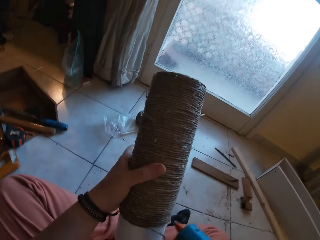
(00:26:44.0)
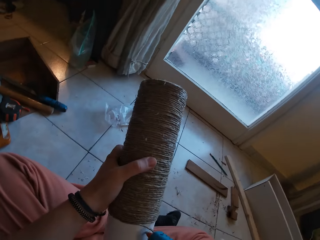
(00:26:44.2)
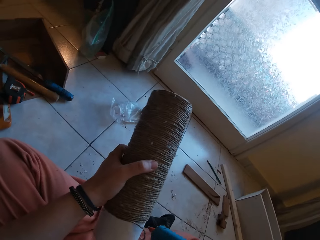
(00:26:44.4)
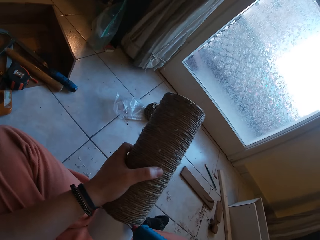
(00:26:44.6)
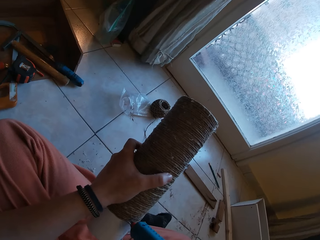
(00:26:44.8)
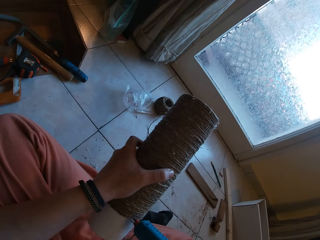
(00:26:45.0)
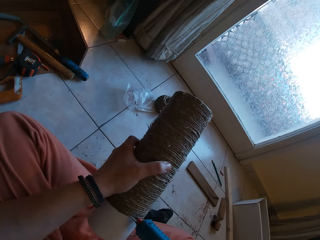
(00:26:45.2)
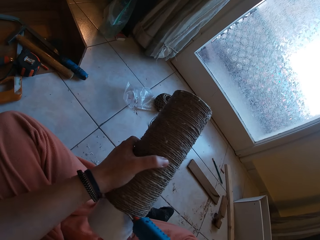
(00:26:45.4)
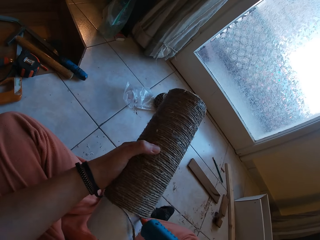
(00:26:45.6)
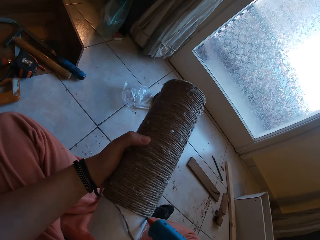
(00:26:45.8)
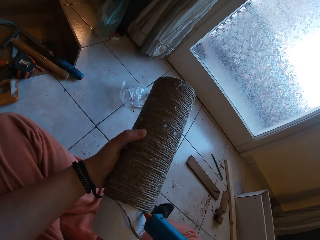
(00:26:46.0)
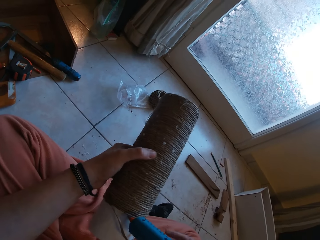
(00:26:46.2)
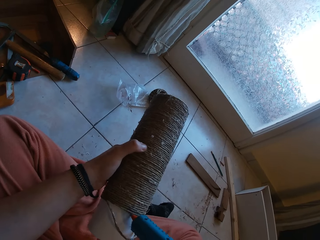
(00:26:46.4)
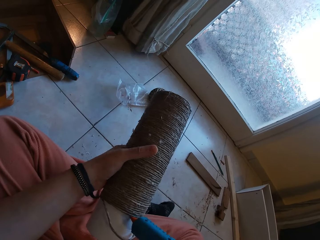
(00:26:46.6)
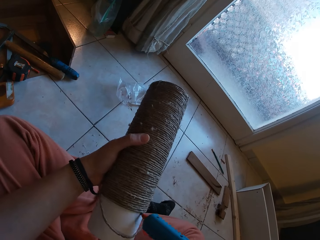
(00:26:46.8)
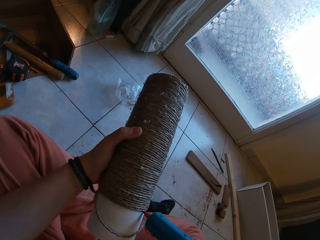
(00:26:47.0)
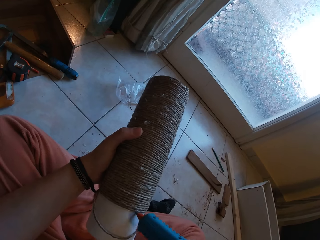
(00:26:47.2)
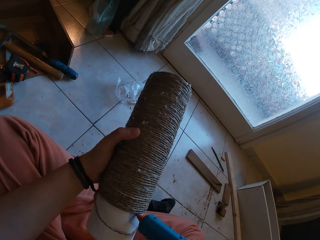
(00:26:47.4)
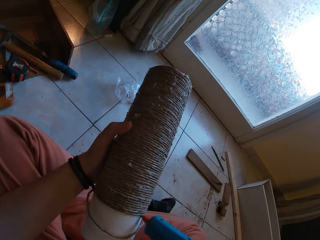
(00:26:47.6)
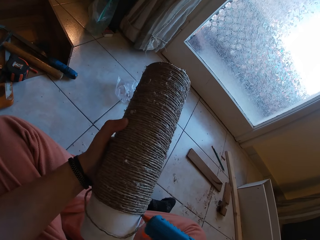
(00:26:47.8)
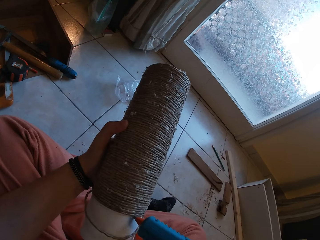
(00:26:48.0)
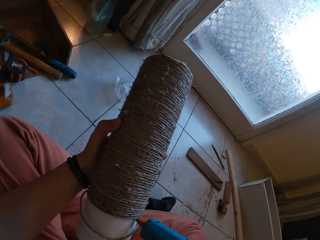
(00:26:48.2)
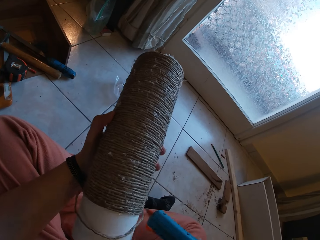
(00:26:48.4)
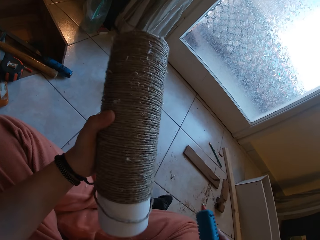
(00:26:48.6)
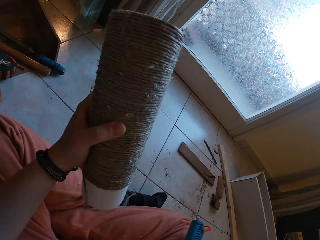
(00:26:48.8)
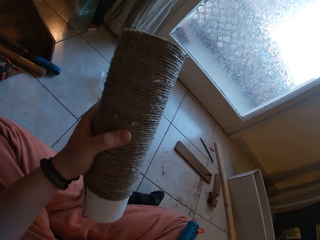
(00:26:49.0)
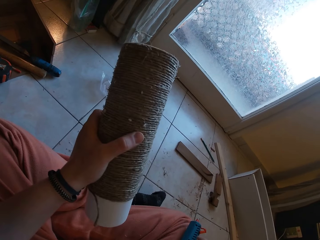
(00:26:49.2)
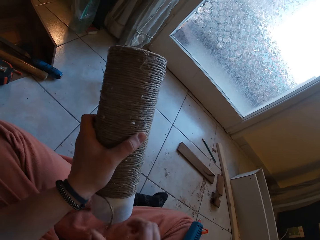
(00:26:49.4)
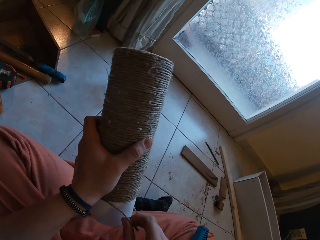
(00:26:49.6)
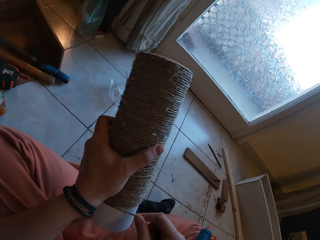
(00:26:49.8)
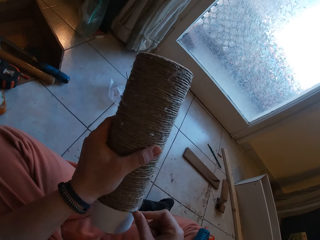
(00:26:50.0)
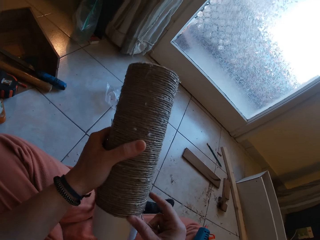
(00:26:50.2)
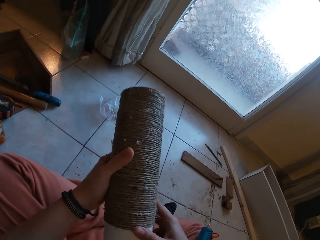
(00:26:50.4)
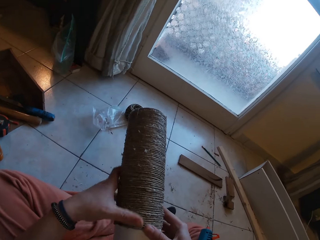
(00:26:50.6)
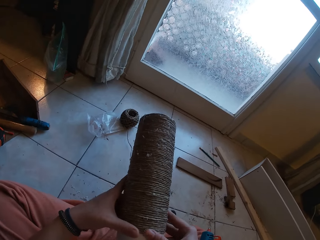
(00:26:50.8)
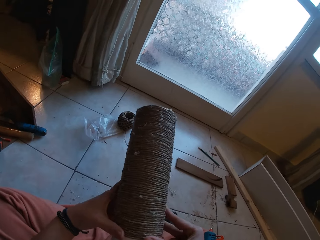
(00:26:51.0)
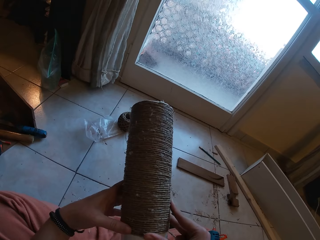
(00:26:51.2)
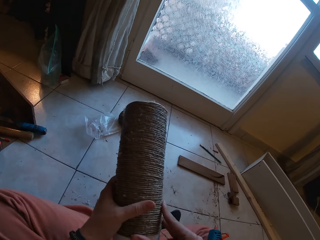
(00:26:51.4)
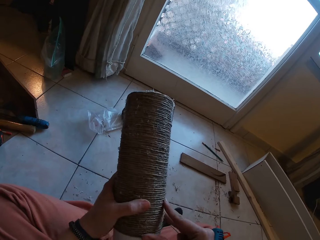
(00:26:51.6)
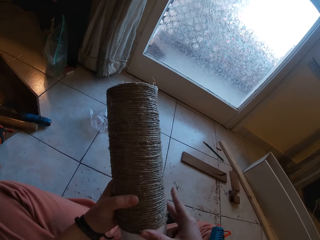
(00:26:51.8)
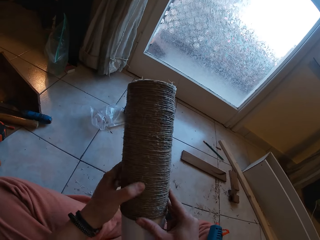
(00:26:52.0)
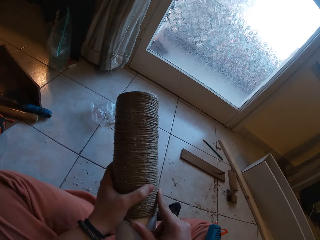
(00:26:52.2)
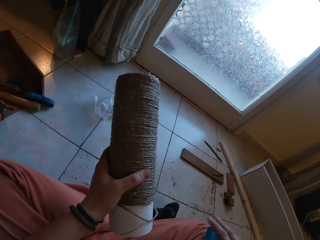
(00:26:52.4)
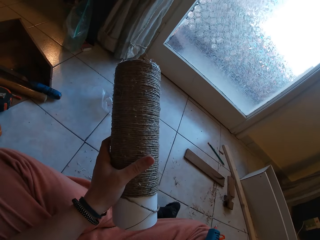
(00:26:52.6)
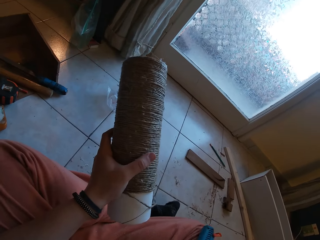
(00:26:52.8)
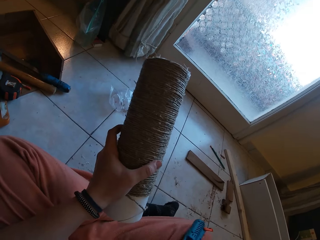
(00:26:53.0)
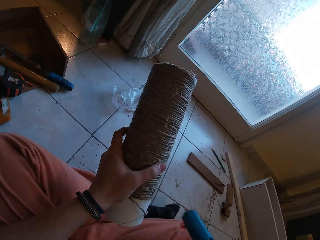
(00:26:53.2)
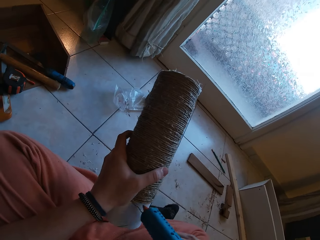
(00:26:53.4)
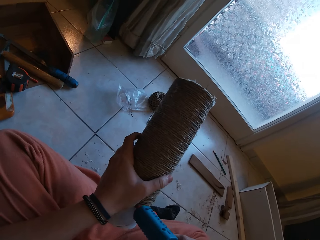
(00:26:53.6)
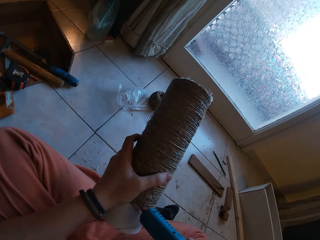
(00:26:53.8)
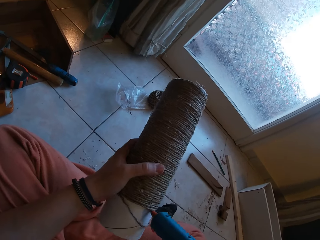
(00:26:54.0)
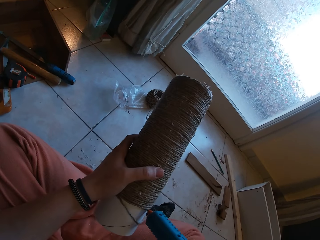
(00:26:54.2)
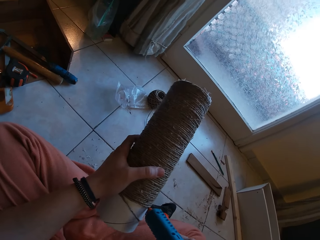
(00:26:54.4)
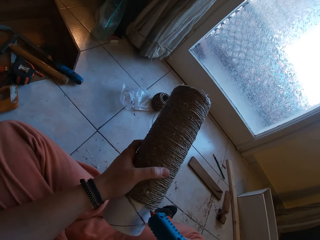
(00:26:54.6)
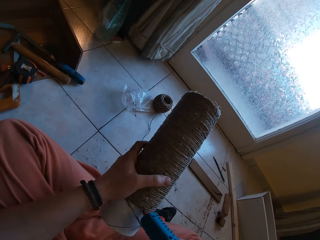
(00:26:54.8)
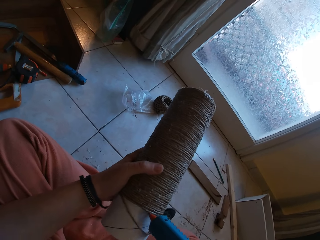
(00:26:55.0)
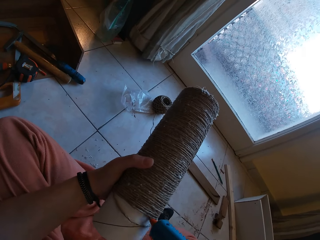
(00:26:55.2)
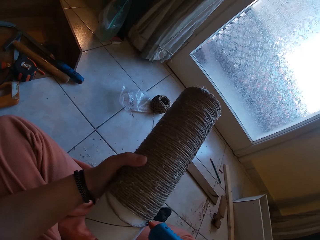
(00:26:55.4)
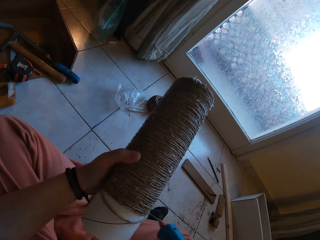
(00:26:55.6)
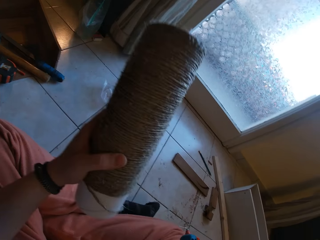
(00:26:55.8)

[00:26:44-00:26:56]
The camera wearer applies glue on the cardboard tube with the glue gun in her right hand. She drops the glue gun on her right lap with her right hand, and rolls the yarn round the cardboard tube with both hands. She picks the glue gun from her right lap with her right hand. She applies glue on the cardboard tube with the glue gun in her right hand.

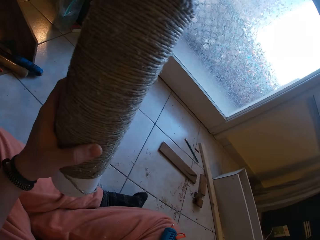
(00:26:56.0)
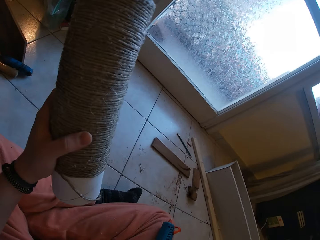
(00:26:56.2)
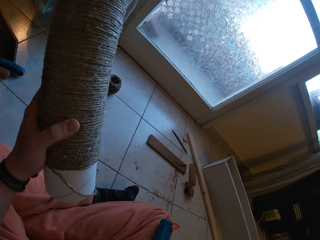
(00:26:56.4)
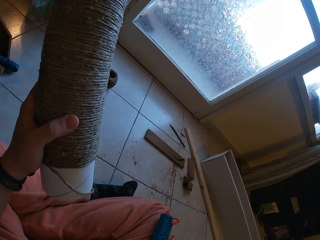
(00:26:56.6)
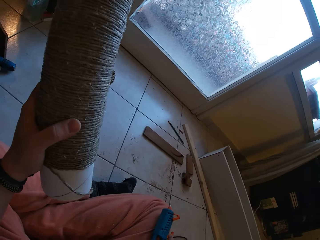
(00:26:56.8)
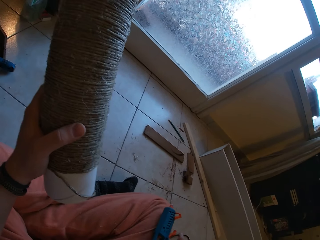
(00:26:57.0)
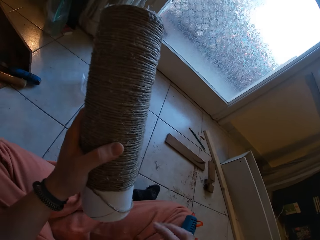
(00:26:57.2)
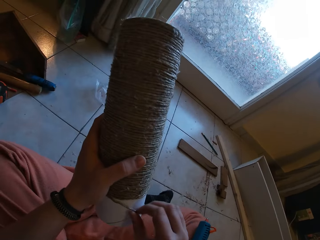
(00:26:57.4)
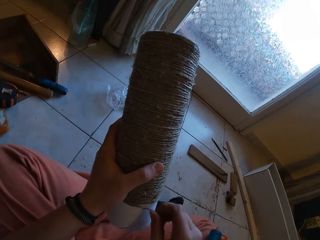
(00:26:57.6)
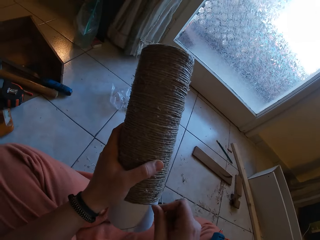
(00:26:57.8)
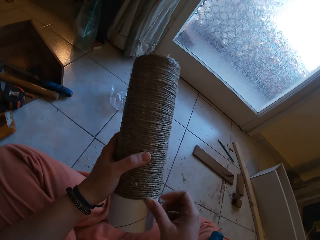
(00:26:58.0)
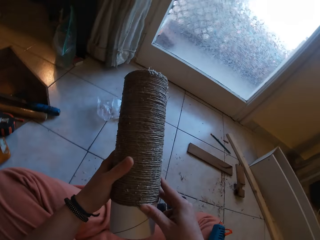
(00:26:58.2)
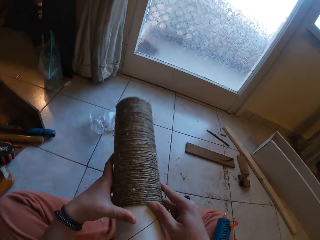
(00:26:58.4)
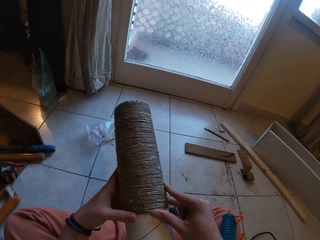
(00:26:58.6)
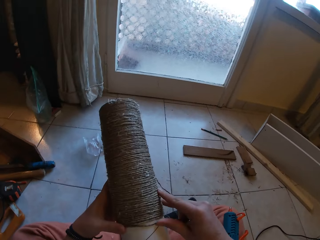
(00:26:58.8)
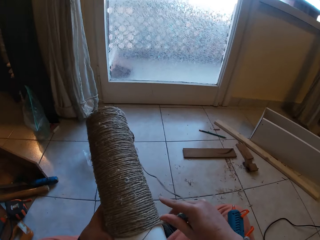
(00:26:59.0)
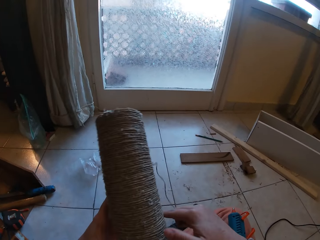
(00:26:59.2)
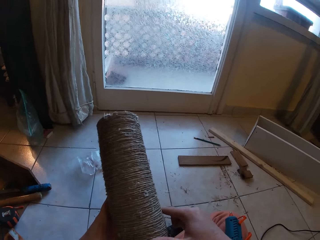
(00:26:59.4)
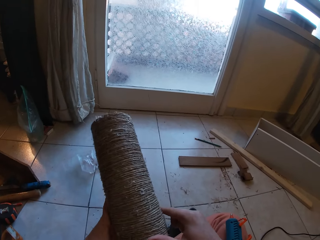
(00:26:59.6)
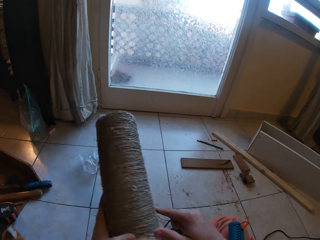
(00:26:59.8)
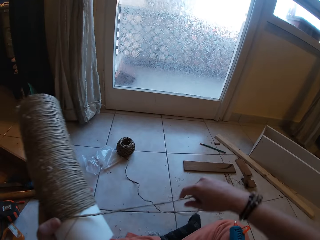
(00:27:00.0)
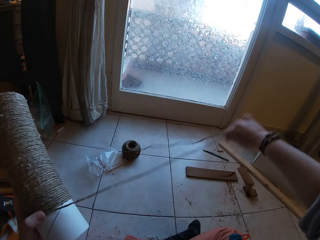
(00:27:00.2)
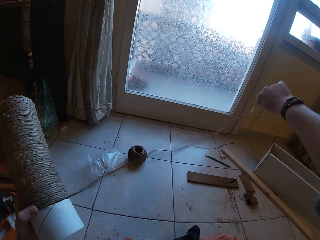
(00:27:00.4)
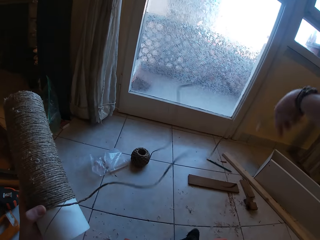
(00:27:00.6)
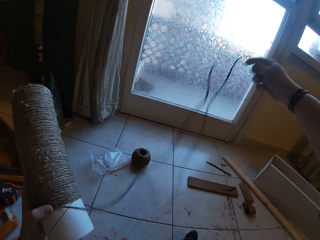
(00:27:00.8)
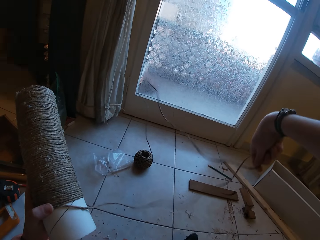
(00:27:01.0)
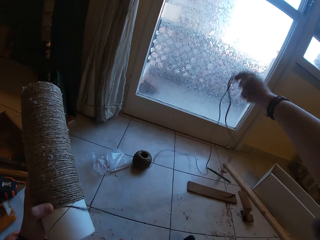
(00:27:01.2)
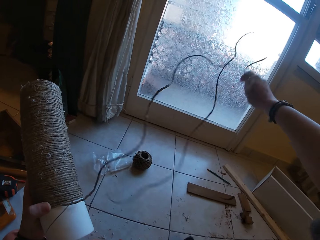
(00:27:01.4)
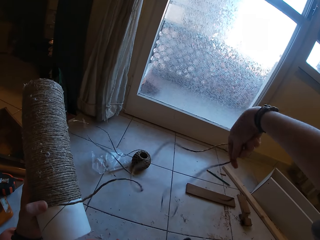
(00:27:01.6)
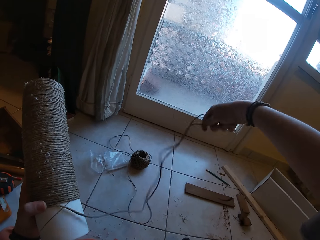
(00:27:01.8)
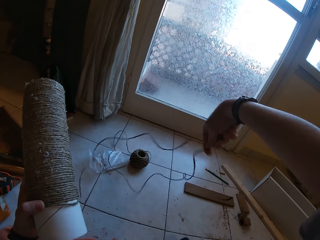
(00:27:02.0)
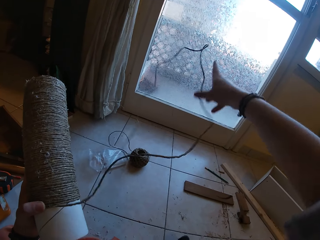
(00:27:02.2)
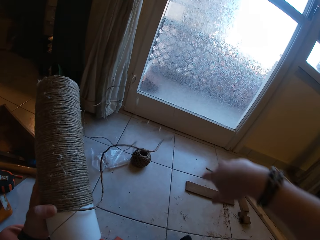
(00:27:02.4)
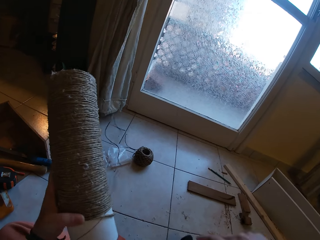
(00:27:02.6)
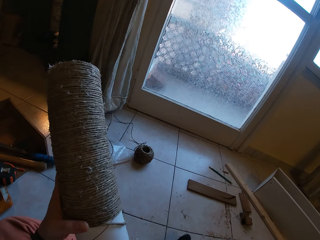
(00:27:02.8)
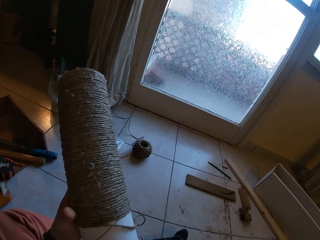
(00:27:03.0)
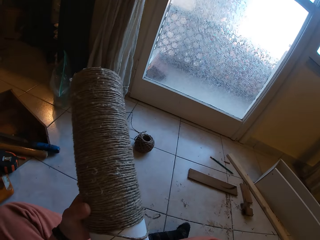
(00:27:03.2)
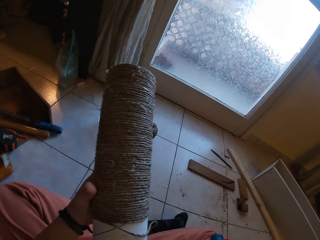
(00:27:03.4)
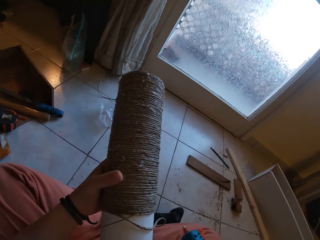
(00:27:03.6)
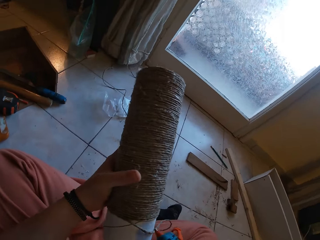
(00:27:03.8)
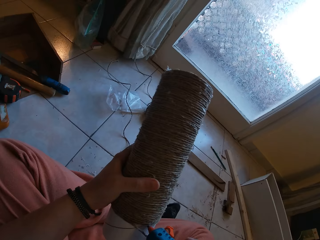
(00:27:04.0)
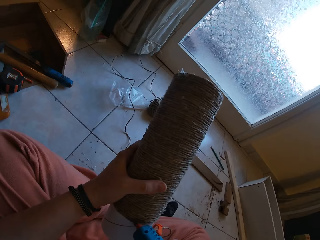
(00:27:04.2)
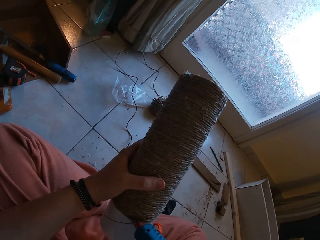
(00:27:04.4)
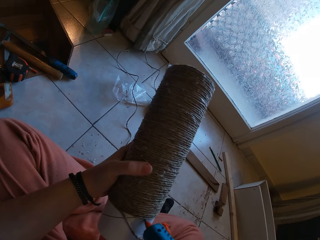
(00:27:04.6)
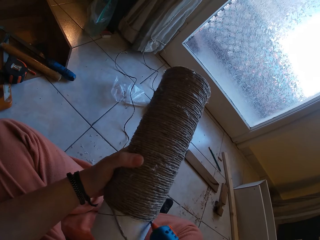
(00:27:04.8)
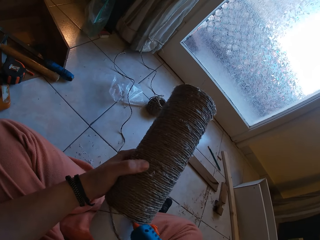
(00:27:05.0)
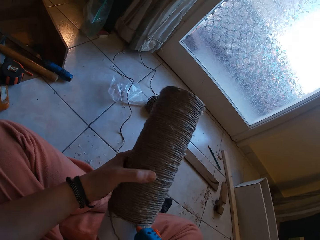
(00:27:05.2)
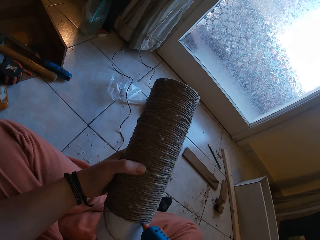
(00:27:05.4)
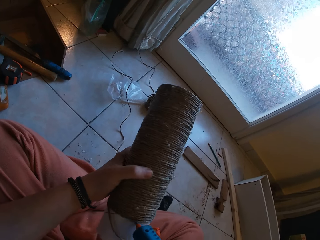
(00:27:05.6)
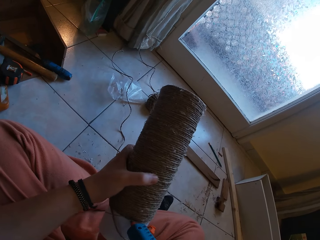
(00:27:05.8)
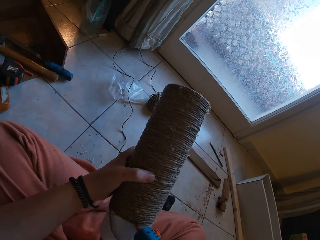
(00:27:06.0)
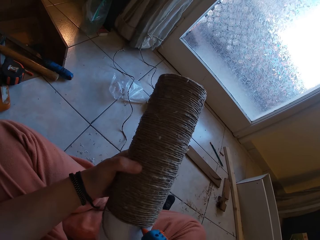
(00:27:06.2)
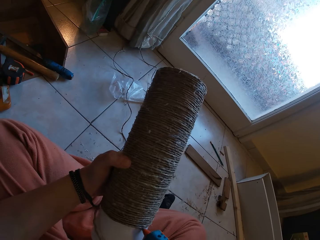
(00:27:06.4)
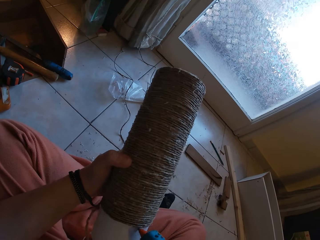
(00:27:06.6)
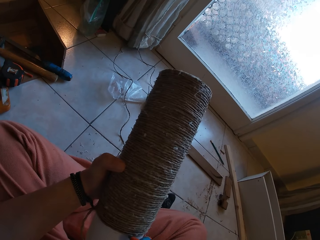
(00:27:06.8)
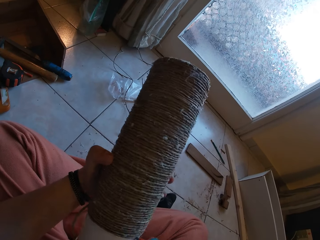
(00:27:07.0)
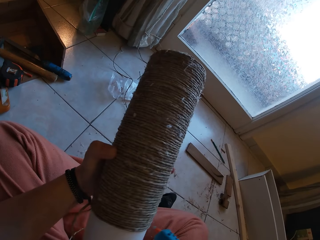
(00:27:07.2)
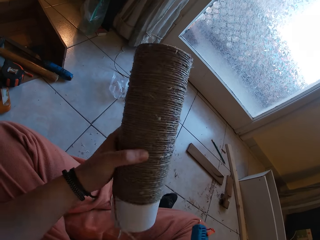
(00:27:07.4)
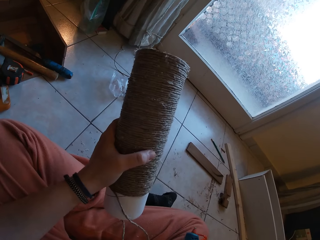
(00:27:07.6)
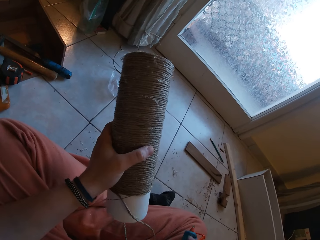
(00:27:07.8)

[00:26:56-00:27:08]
The camera wearer drops the glue gun on her right lap with her right hand. She rolls the yarn round the cardboard tube with both hands. She adjusts the yarn with her right hand. She picks the glue gun from her right lap with her right hand. She applies glue on the cardboard tube with the glue gun in her right hand. She drops the glue gun on her right lap with her right hand.
